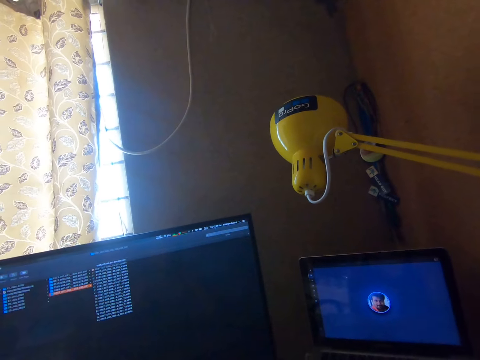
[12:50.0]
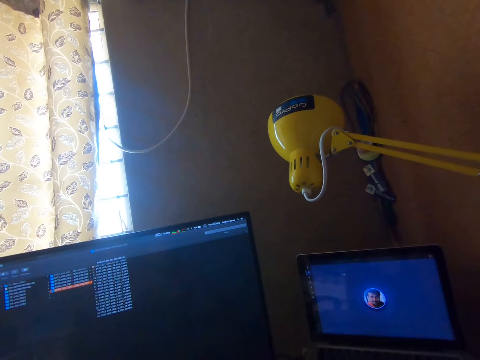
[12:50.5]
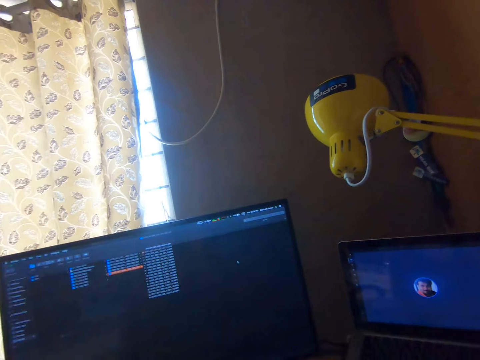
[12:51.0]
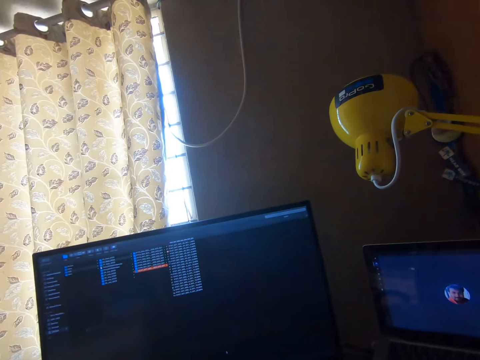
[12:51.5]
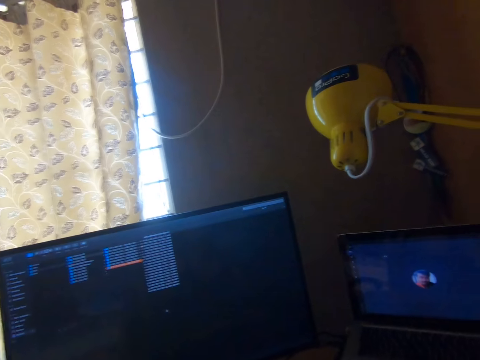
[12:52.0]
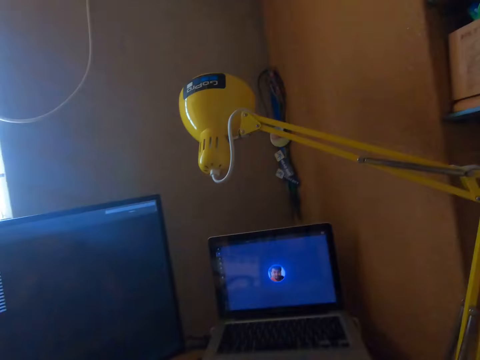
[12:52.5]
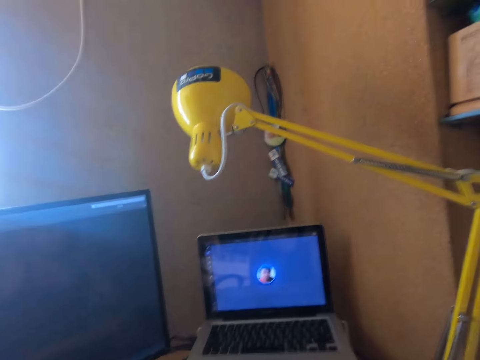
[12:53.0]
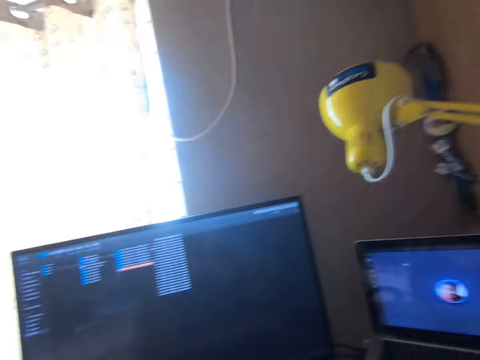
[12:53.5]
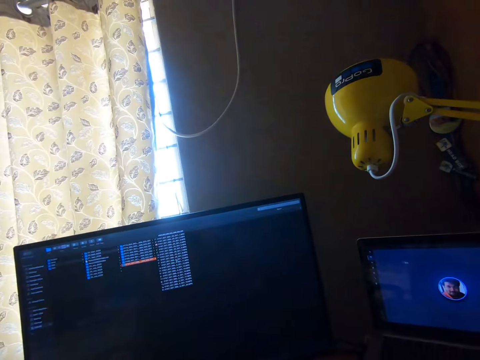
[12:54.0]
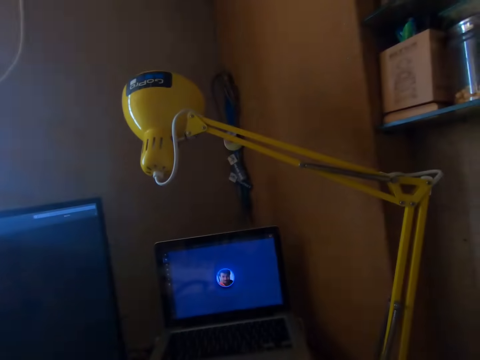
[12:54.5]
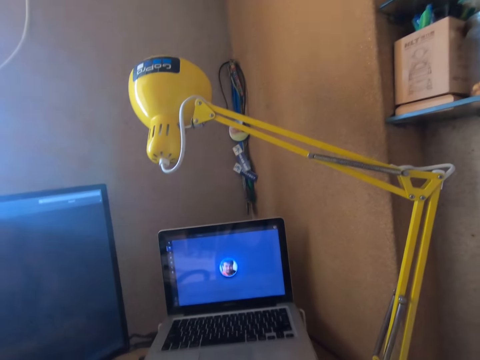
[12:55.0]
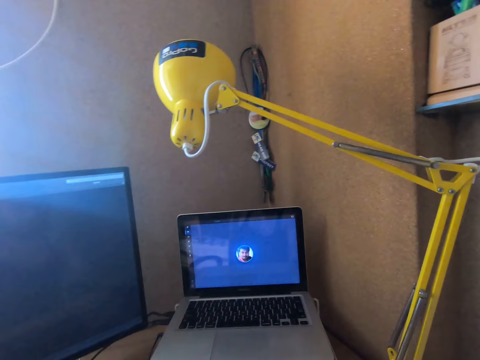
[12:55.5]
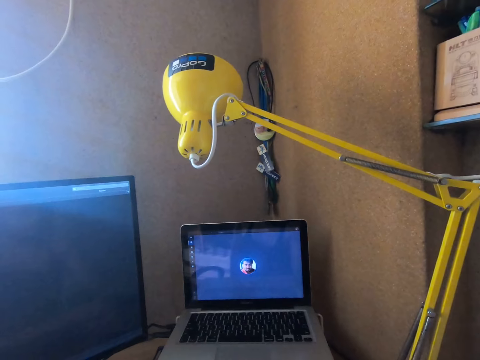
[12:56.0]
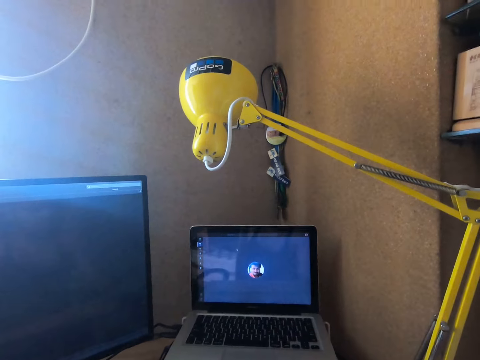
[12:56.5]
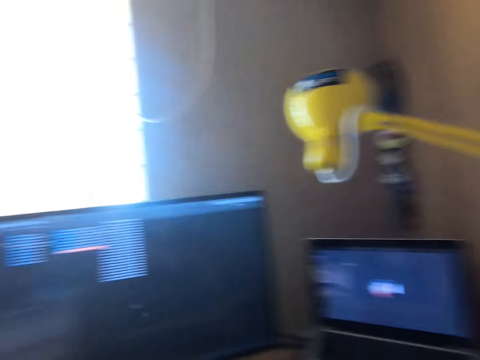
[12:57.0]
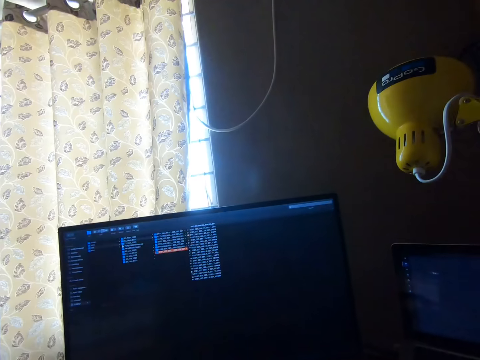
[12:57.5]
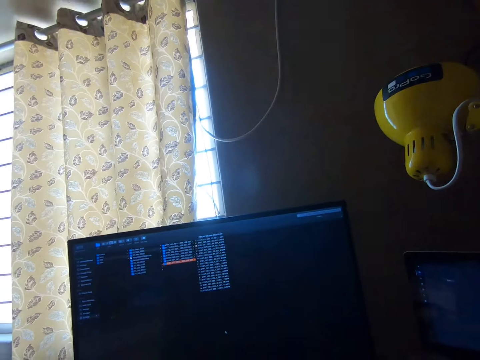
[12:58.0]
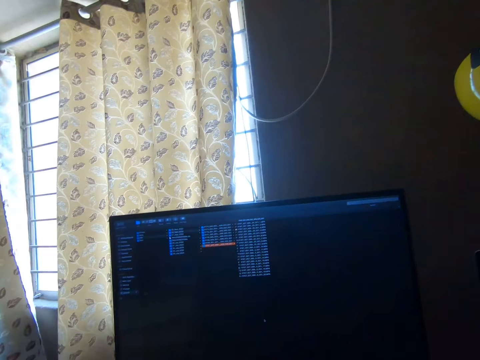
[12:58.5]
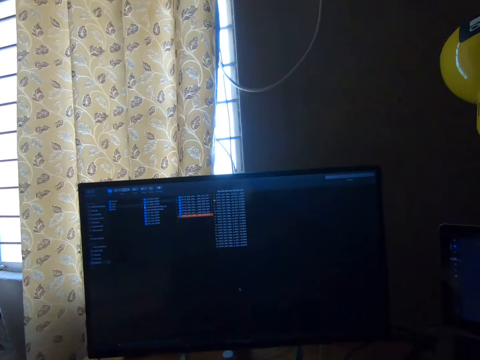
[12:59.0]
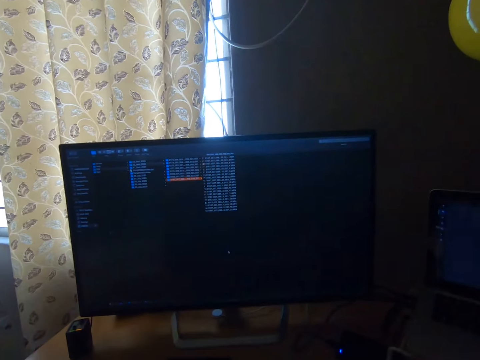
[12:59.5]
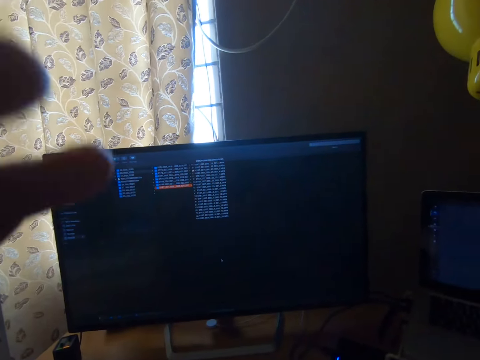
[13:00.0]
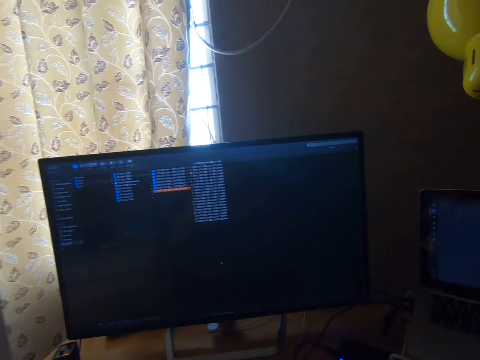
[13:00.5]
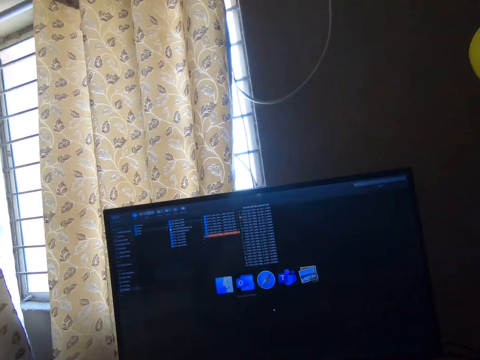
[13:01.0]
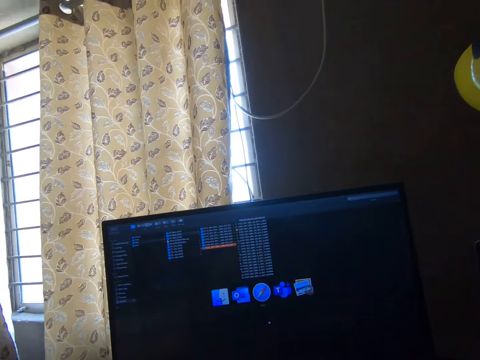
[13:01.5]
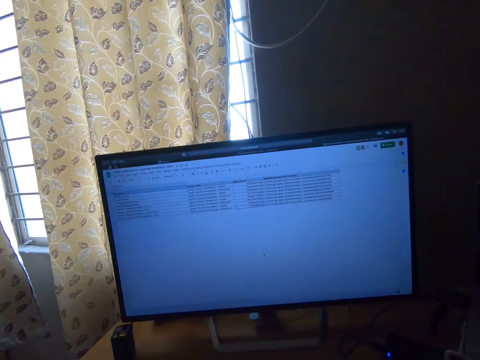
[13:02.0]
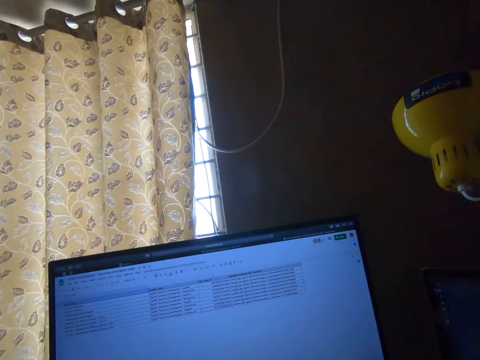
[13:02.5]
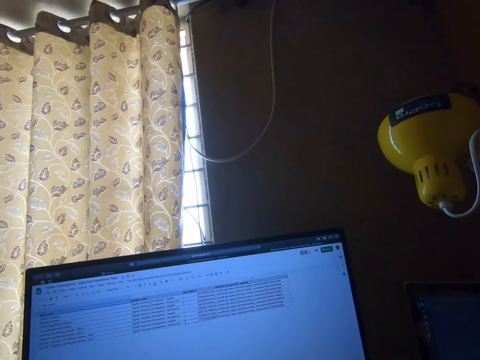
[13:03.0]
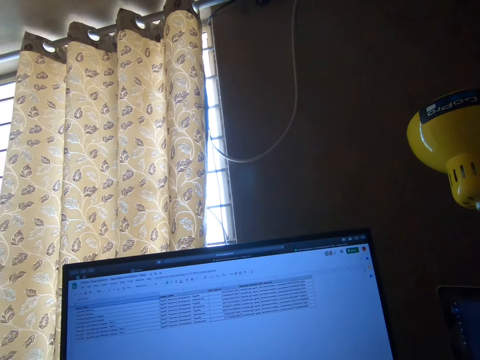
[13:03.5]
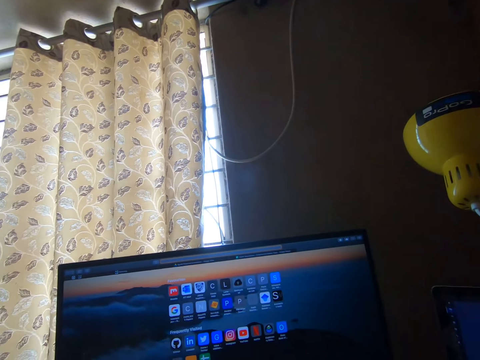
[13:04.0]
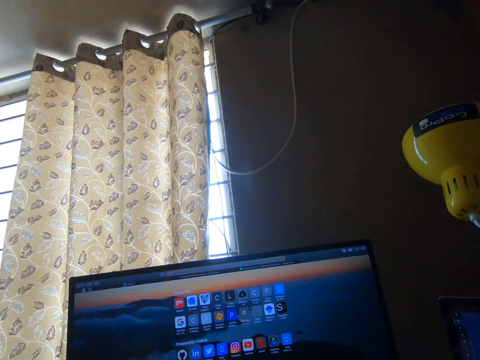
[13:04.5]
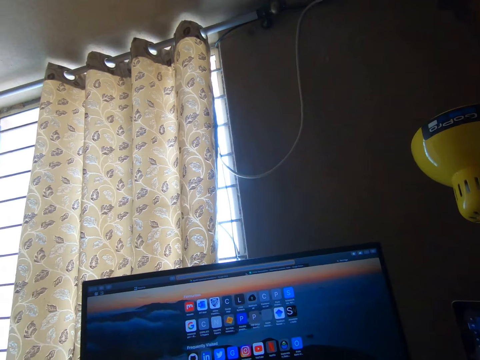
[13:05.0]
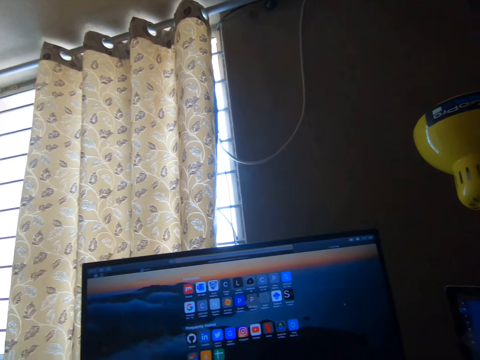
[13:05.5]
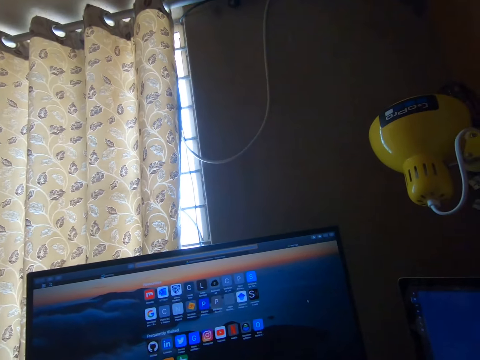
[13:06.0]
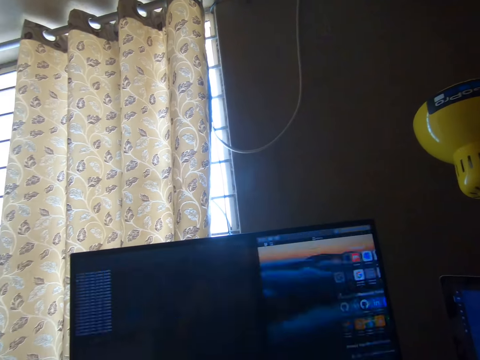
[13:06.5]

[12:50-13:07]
The camera wearer moves the camera around. He drops his left hand. He lifts fingers. He operates a screen.

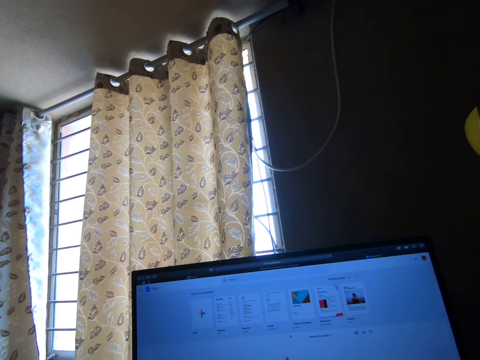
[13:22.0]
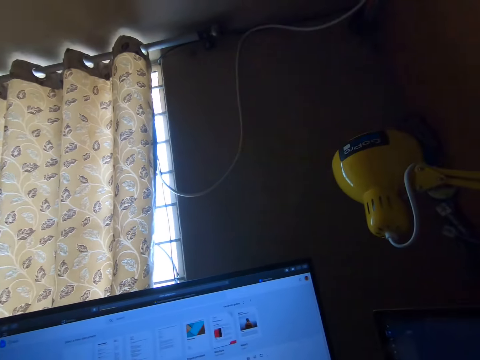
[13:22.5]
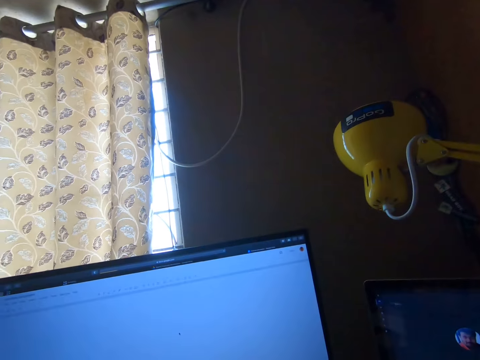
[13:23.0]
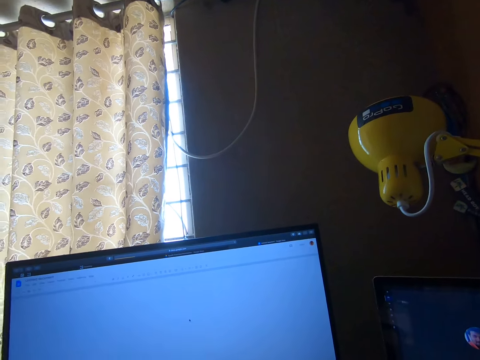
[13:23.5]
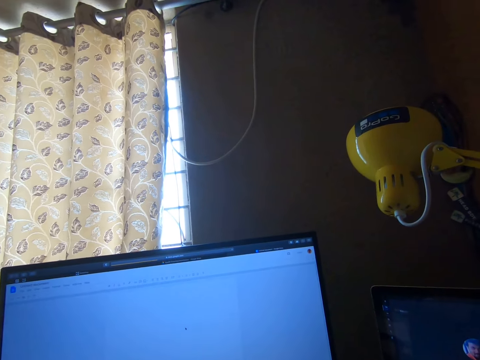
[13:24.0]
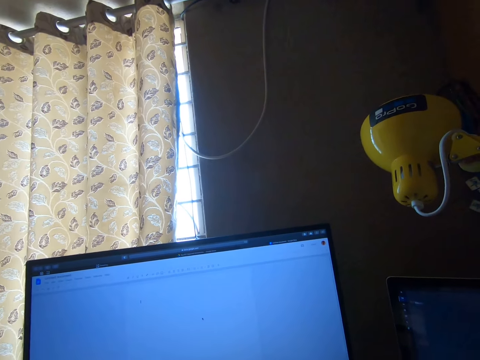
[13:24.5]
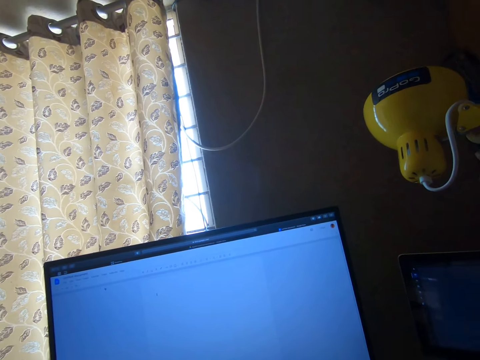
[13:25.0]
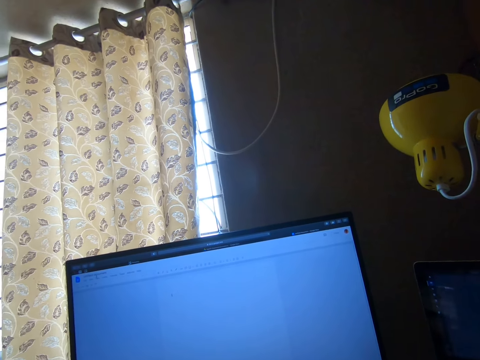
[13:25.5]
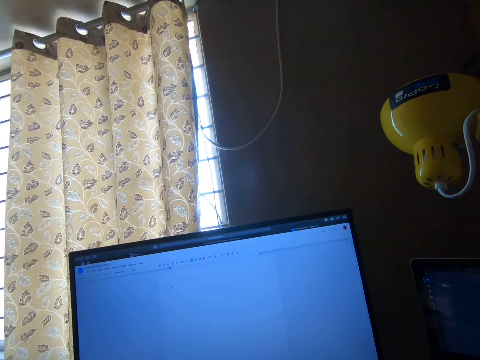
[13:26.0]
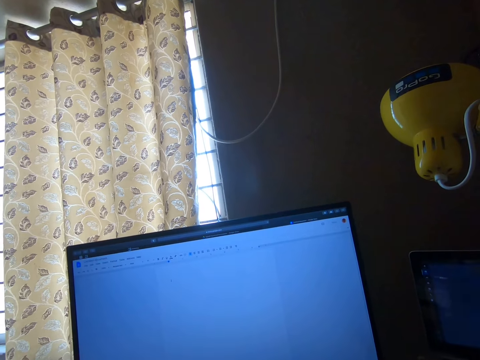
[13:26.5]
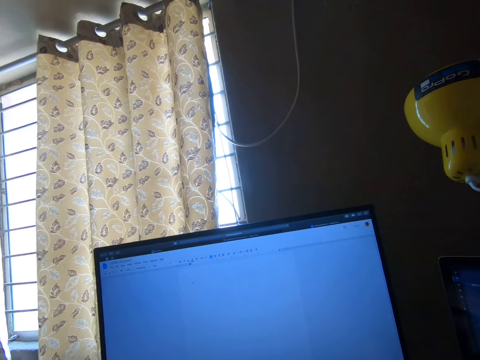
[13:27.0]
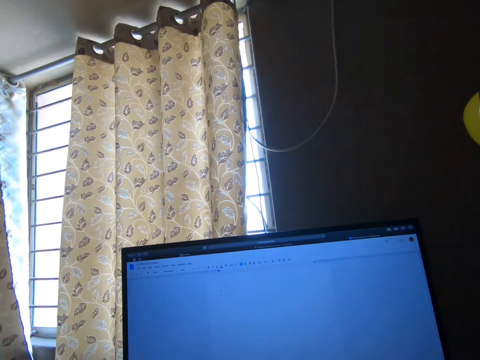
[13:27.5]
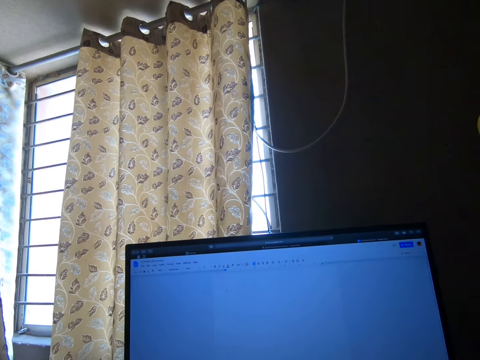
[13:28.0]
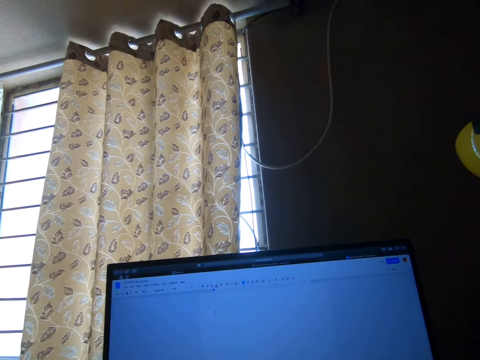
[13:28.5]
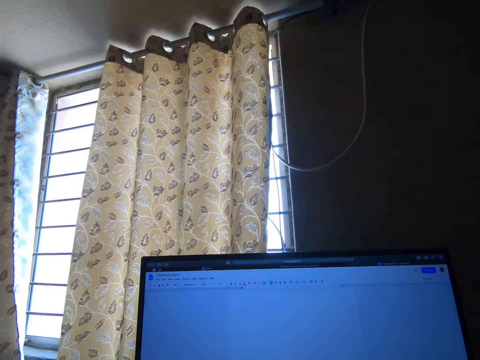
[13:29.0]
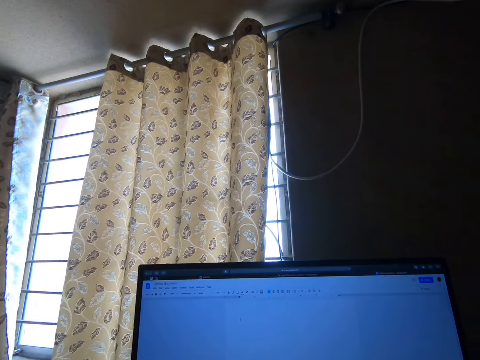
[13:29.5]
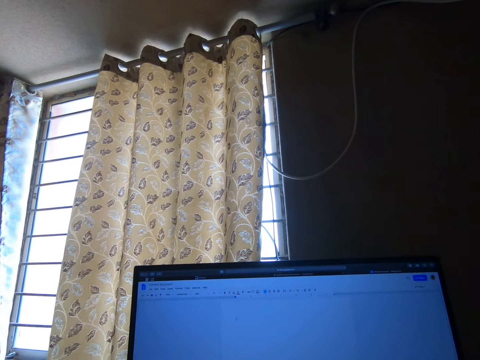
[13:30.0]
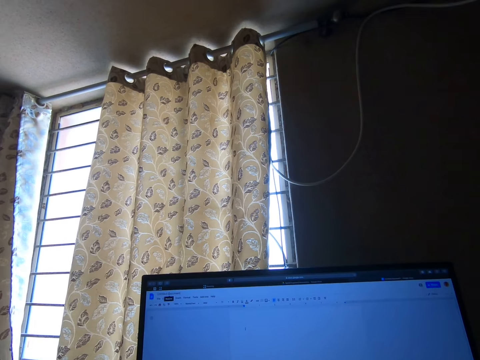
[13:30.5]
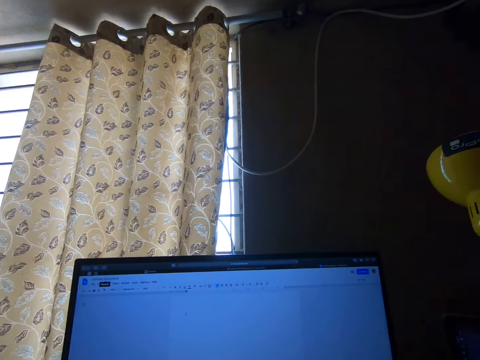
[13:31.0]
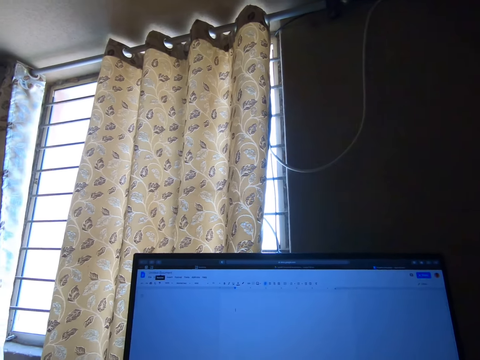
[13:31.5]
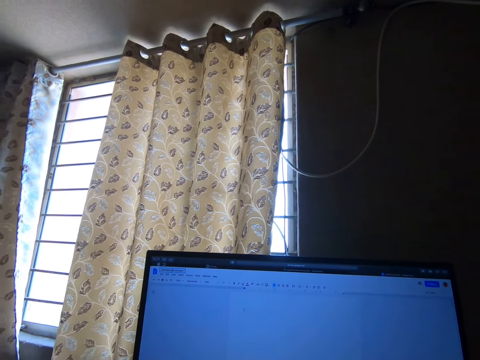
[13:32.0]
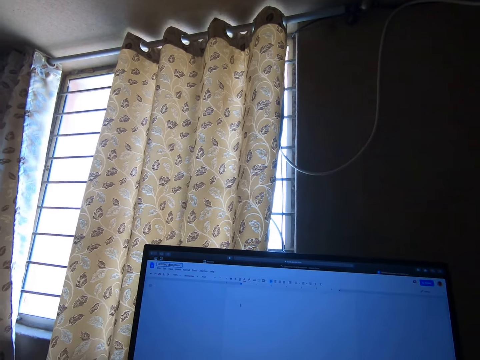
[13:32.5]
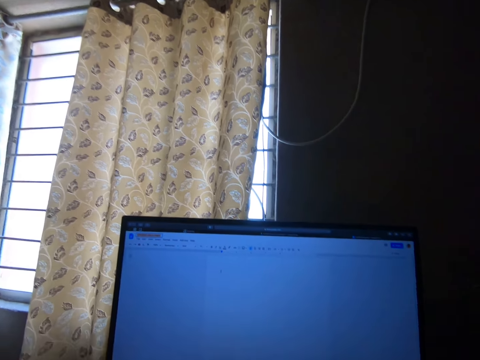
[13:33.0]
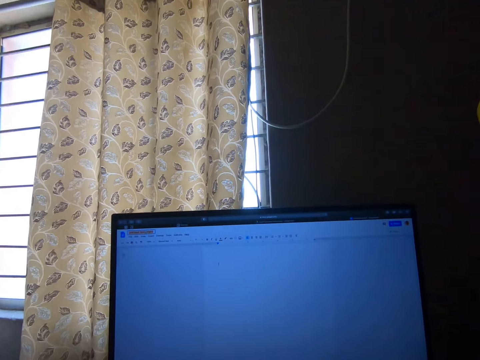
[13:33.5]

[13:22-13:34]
The camera wearer opens a blank space on the screen. They move the camera around.
